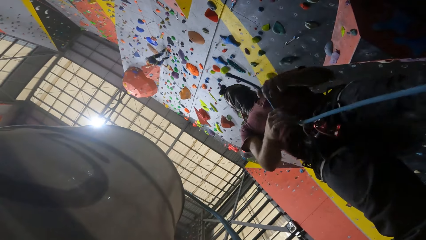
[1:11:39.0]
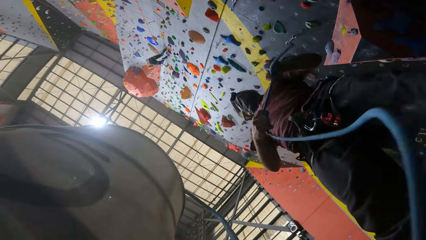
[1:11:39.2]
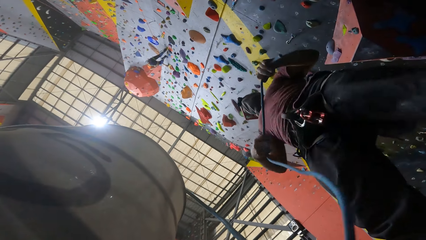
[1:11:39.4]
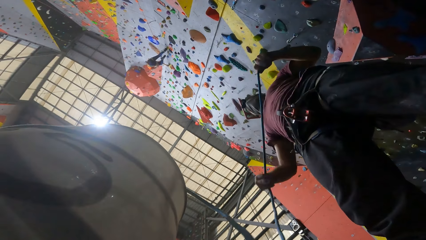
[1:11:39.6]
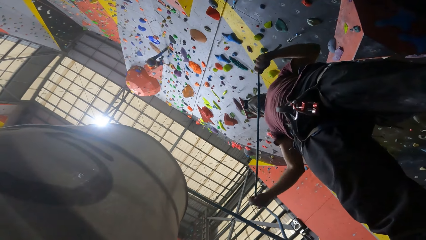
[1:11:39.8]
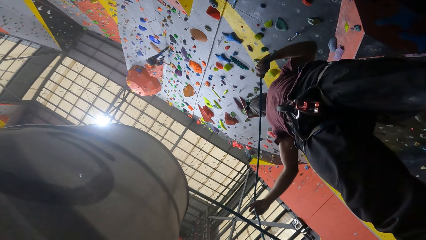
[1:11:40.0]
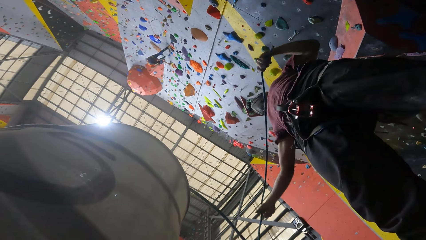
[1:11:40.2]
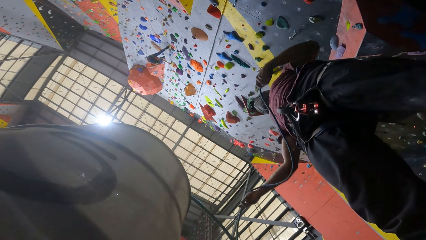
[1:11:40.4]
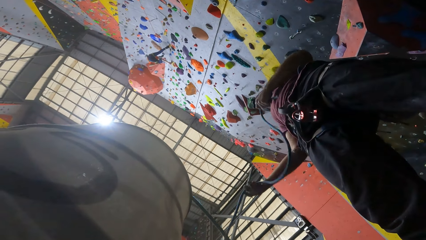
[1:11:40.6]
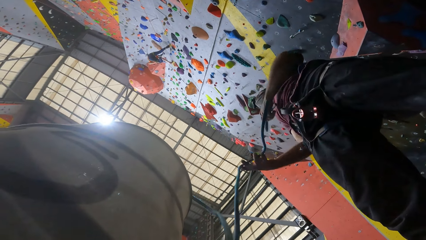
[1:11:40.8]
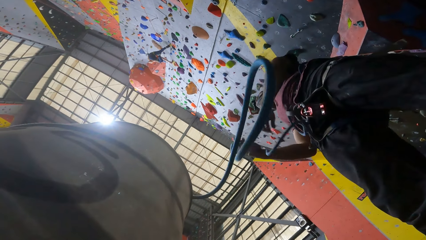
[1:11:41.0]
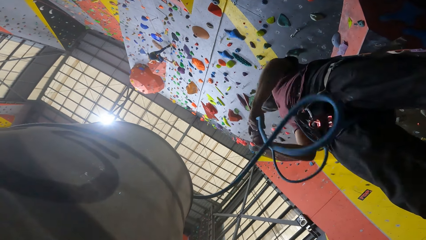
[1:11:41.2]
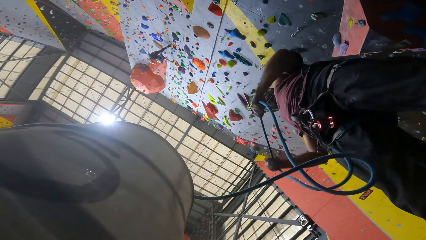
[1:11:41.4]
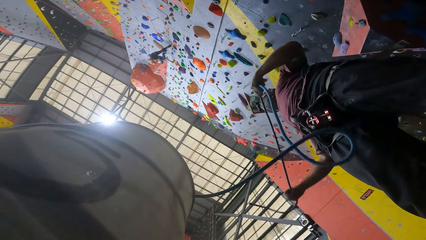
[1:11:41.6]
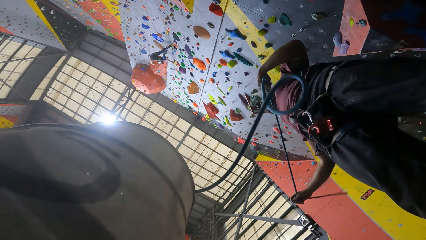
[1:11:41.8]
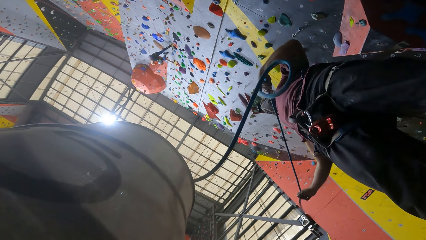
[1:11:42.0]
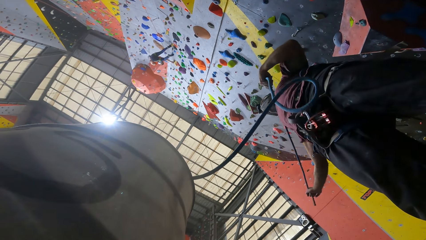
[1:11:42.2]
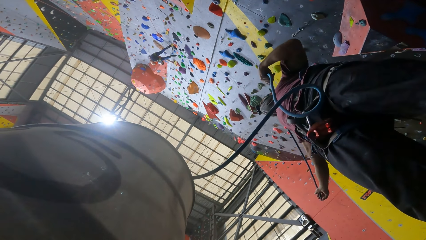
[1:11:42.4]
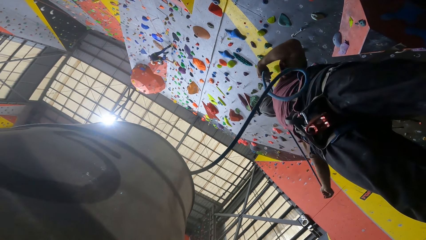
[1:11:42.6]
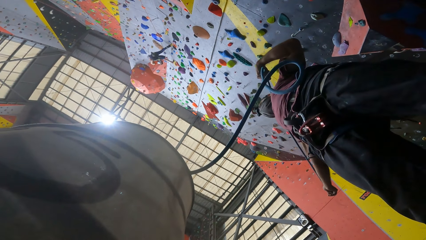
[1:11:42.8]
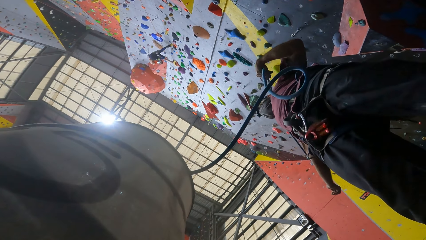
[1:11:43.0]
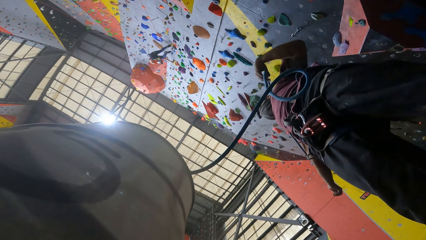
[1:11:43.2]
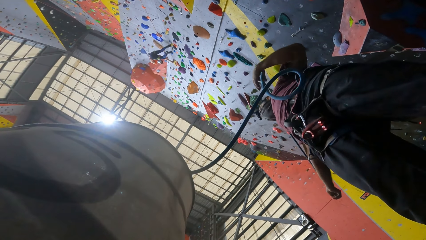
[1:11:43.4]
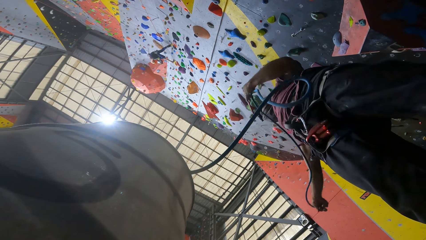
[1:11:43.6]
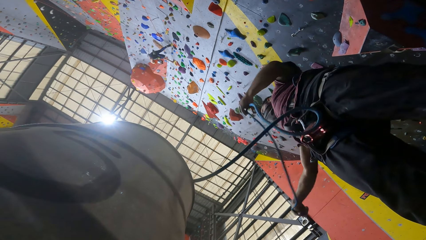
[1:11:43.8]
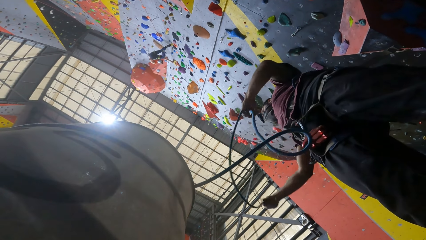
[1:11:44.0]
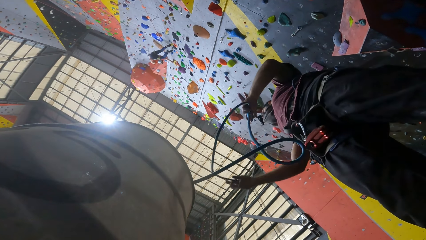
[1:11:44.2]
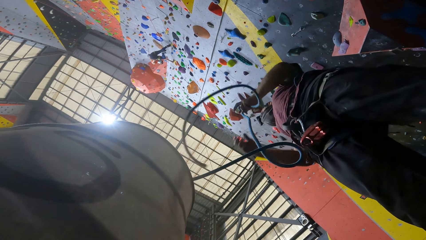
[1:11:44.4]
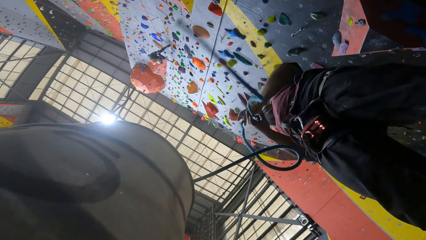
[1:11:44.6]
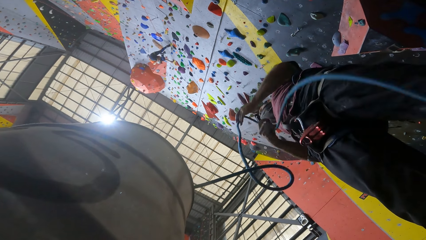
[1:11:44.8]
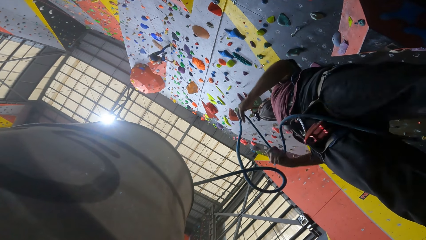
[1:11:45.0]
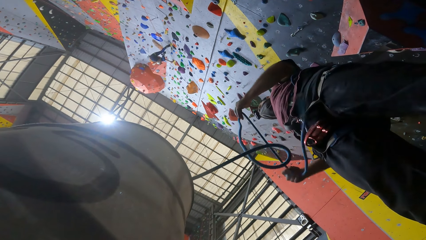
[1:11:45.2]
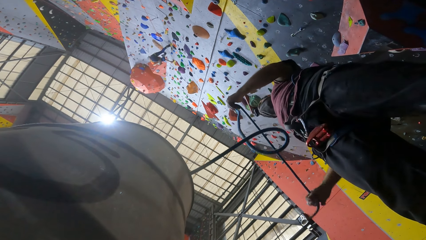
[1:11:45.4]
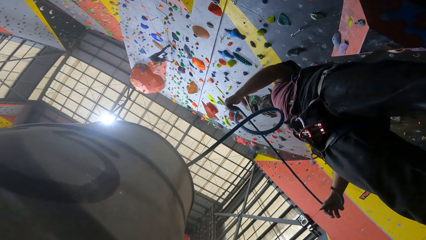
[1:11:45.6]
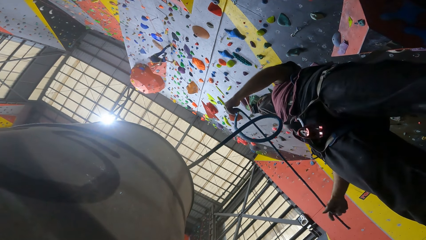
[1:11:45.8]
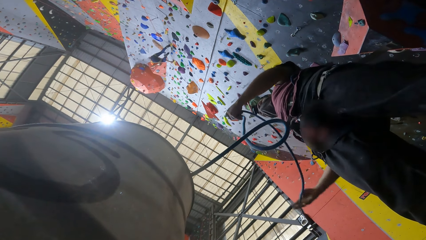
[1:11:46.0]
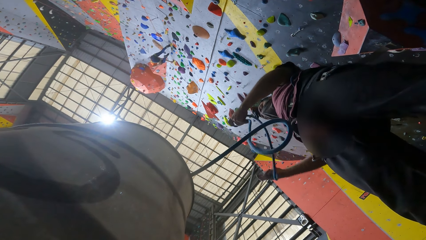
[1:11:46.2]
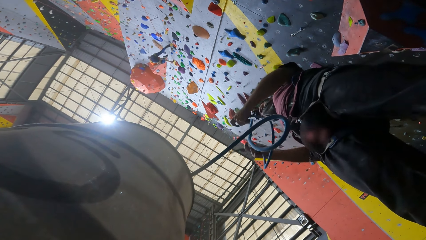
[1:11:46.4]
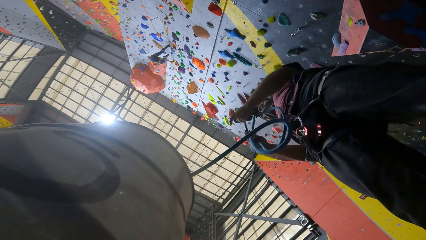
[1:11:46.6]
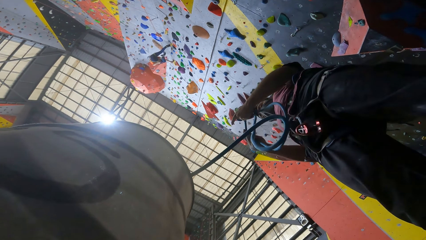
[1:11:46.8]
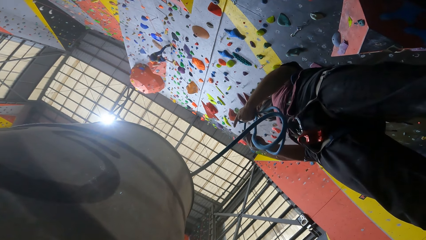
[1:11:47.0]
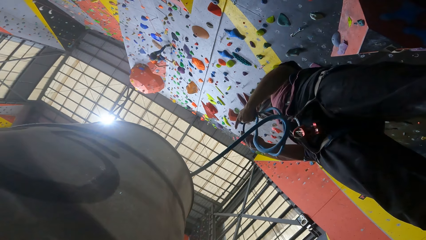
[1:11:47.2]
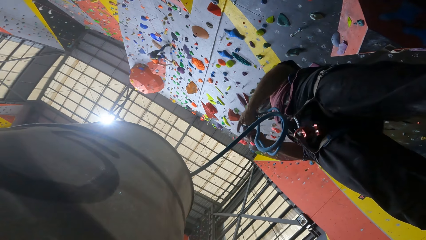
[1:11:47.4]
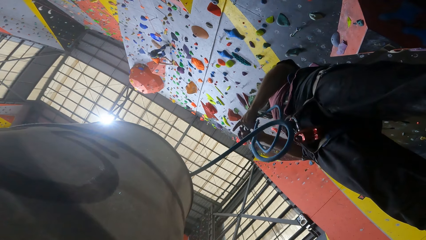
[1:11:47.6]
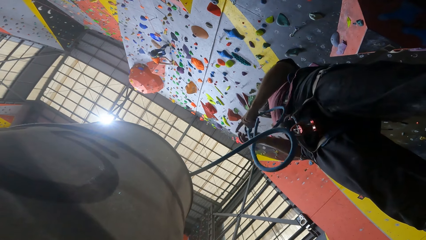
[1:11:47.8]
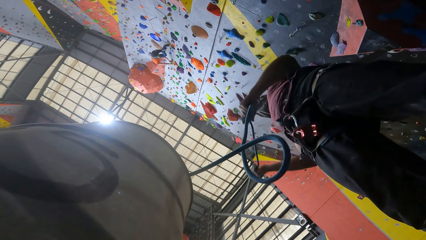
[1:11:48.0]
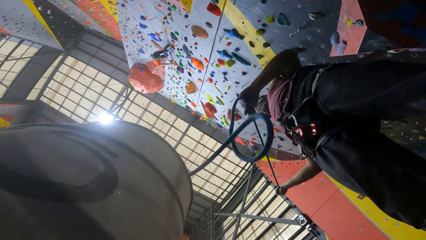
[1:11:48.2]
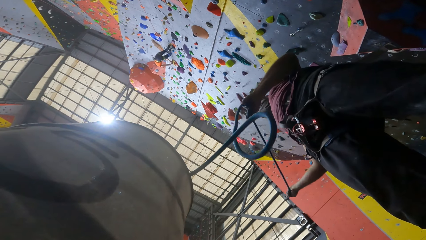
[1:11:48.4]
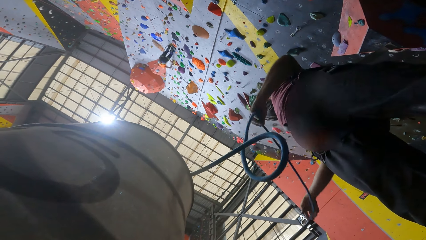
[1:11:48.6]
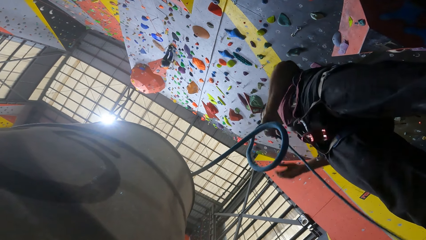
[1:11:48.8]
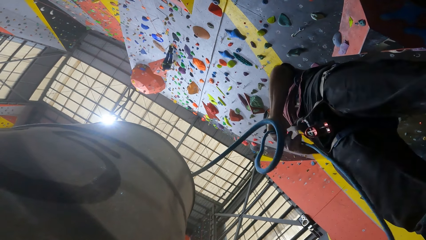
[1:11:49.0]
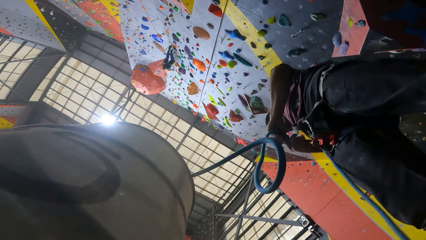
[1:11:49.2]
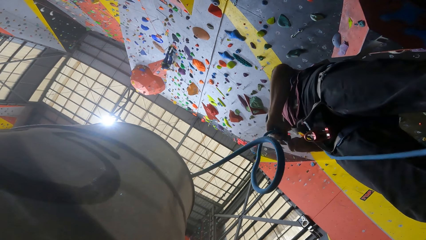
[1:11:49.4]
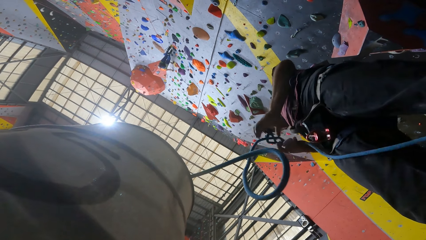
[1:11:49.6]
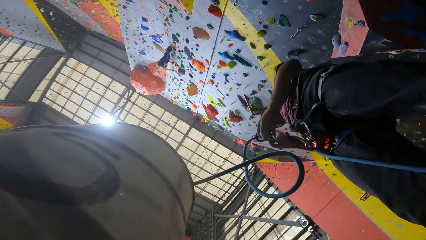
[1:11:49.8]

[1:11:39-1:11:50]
The camera wearer holds the rope and moves a hand up. The man holds a rope with both hands. The camera wearer touches the rope and ties a knot. The man ties the rope with both hands. The camera wearer pulls the rope, touches the rope, and moves a hand up.

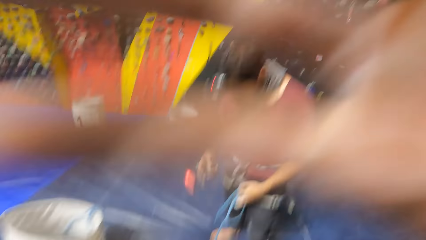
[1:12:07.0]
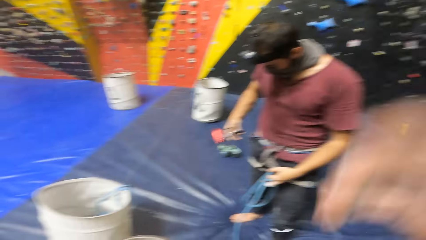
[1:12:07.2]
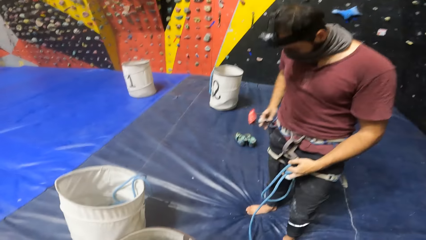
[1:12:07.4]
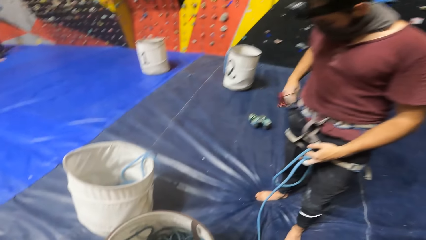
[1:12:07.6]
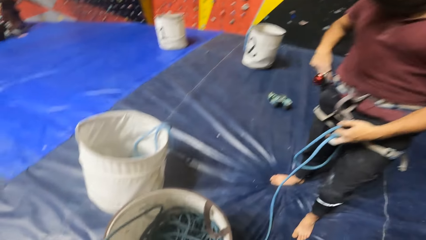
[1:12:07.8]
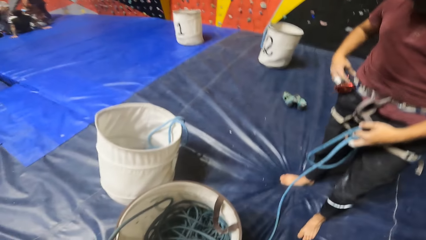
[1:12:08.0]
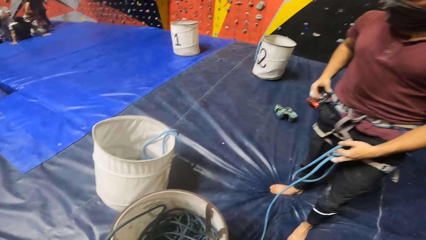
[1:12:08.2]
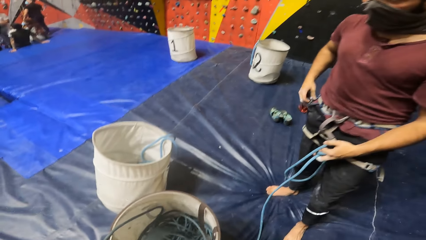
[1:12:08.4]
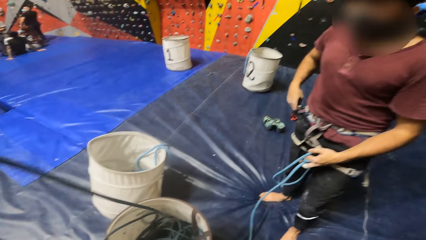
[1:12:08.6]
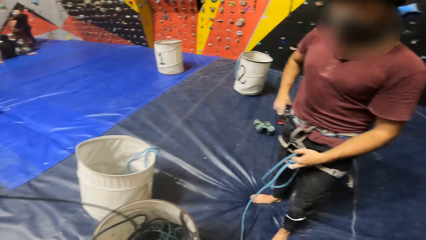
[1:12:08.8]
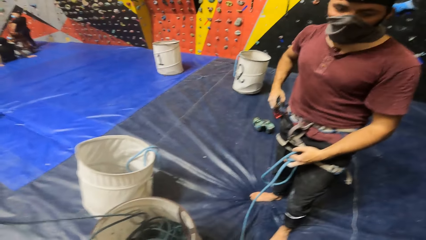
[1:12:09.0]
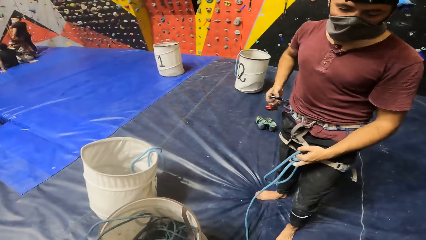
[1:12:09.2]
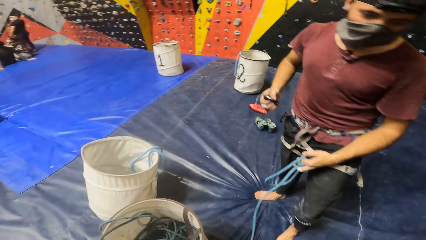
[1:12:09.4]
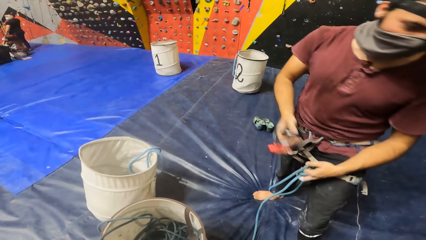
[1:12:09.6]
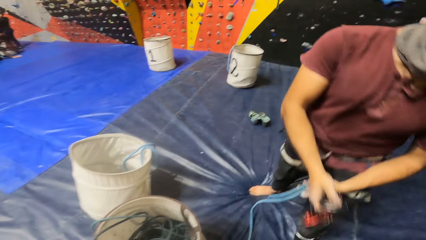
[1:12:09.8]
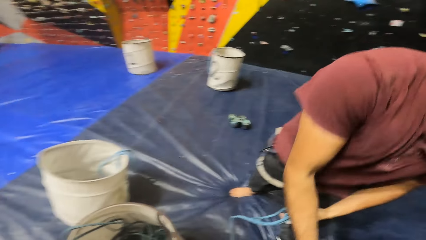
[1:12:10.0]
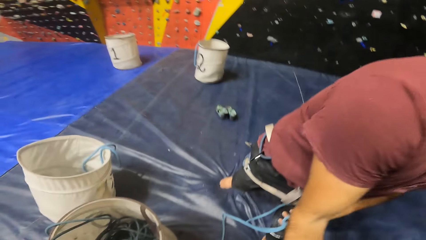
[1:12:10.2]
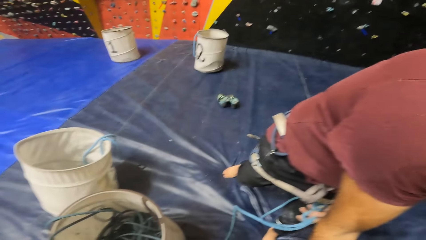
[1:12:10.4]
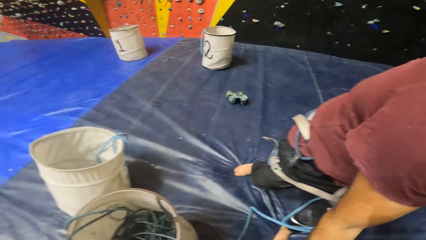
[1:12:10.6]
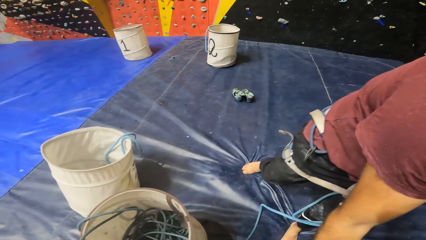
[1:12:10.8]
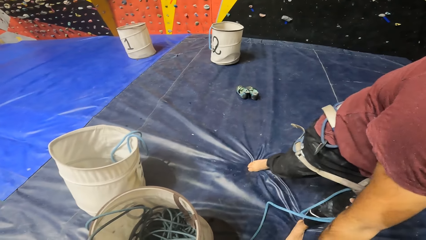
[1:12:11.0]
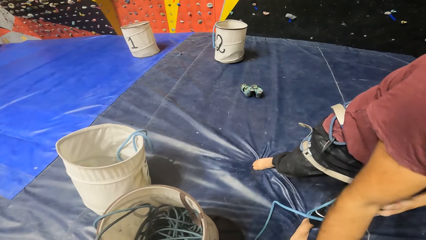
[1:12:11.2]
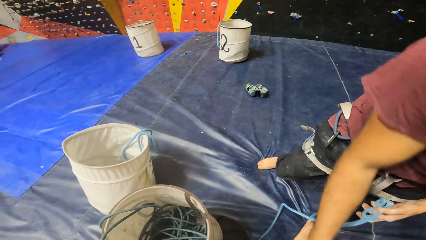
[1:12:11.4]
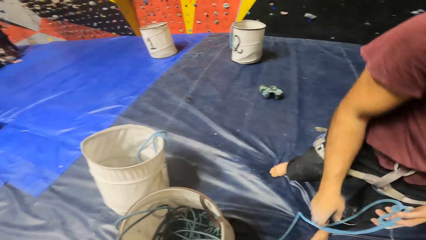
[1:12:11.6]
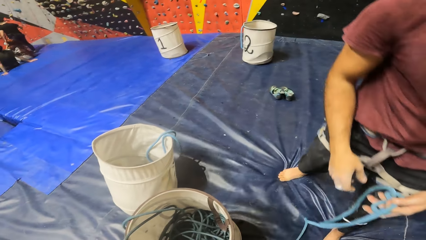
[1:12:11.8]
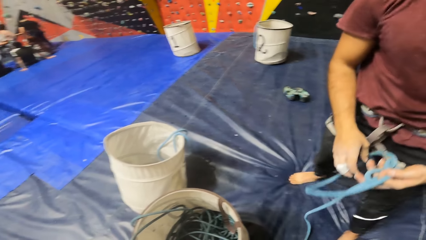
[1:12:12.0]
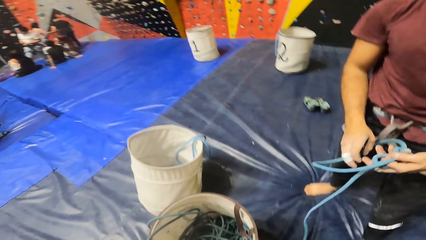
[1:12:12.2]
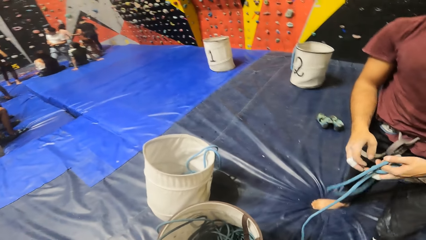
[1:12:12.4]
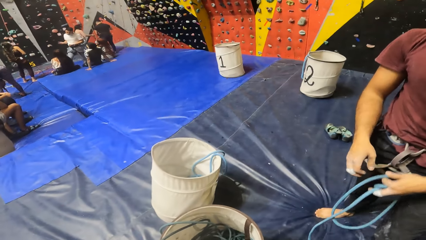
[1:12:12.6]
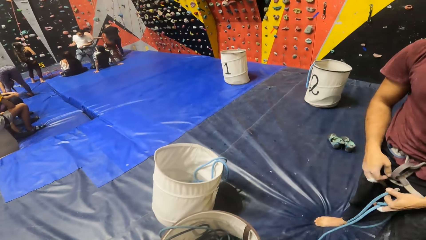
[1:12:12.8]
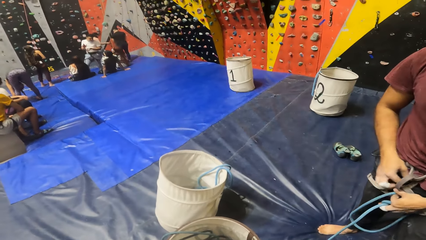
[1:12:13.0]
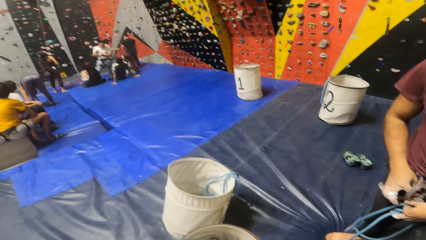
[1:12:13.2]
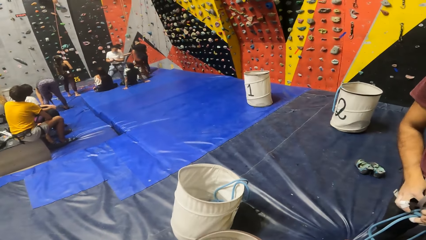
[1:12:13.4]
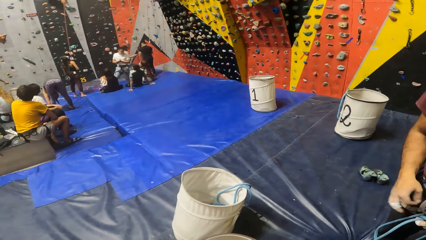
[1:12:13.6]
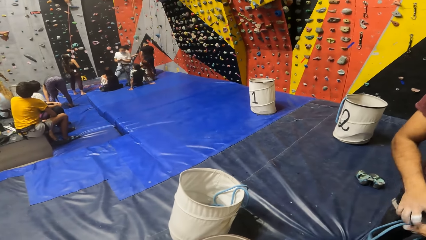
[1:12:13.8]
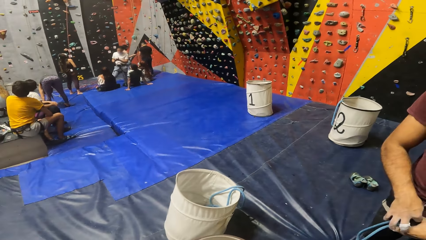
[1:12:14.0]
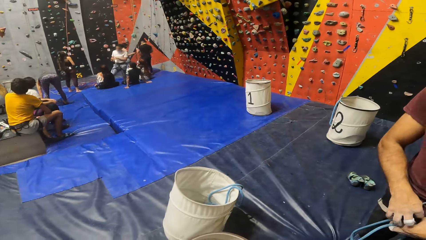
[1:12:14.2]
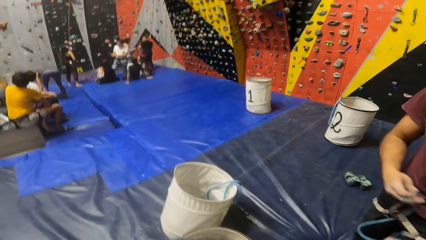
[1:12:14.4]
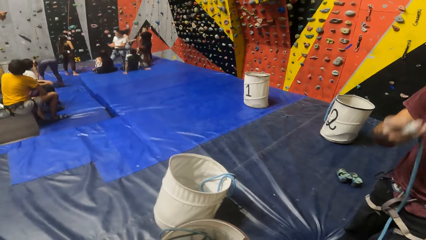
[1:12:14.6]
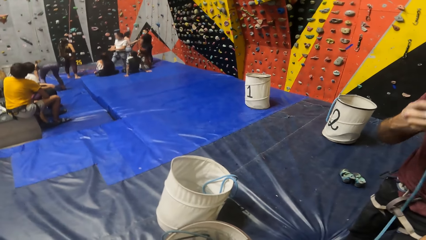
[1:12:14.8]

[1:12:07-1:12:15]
The camera wearer adjusts the camera. The man holds a hook with his right hand. The camera wearer picks up the rope. The man ties the rope to a rope on his waist with both hands.
